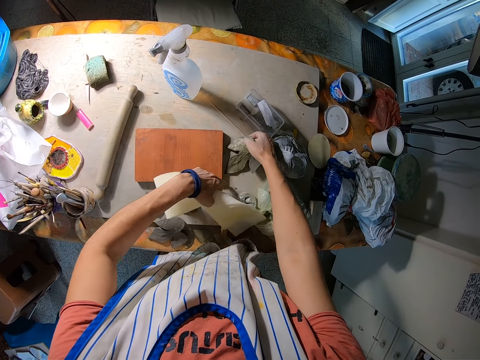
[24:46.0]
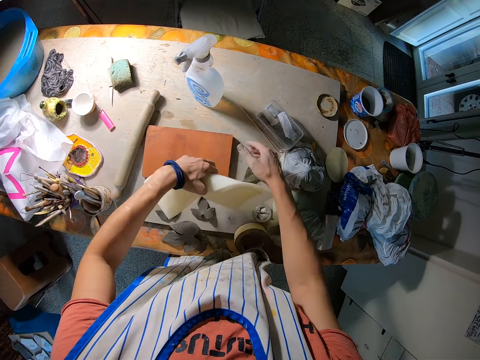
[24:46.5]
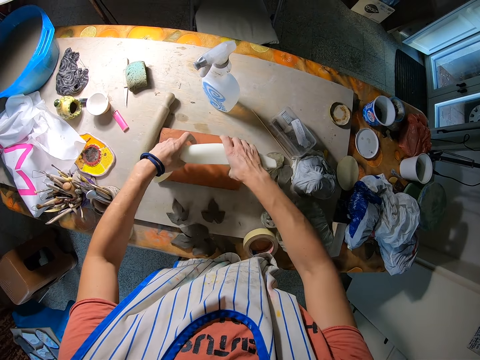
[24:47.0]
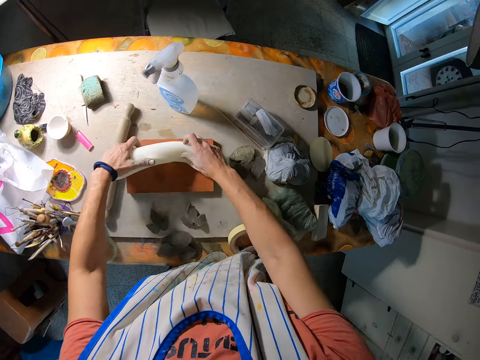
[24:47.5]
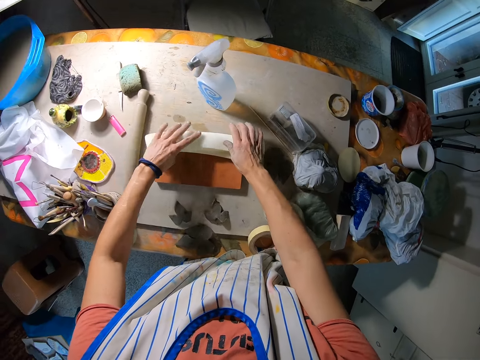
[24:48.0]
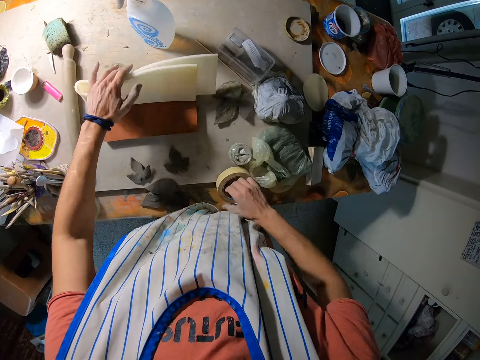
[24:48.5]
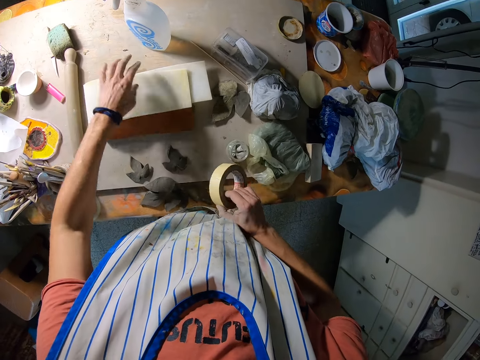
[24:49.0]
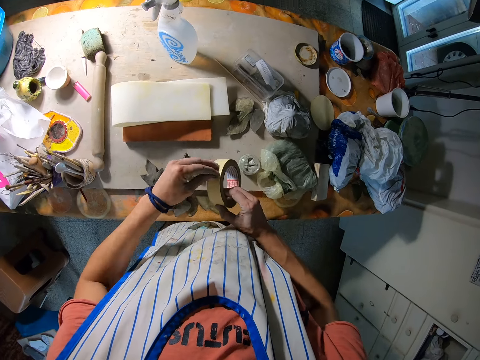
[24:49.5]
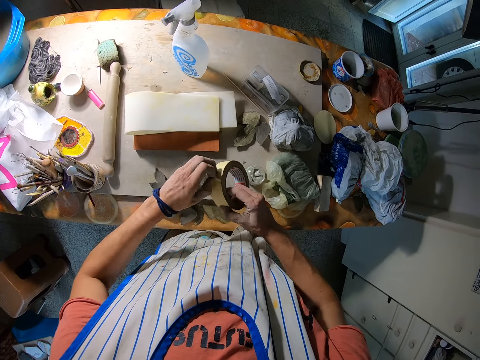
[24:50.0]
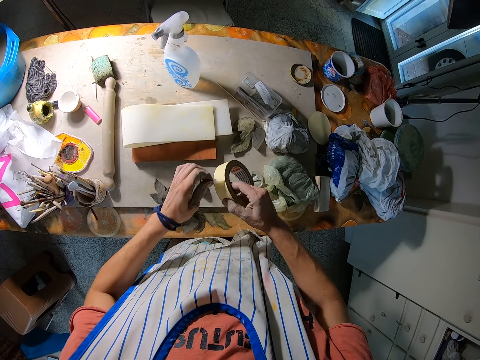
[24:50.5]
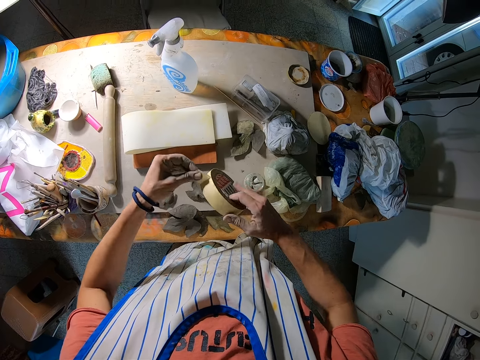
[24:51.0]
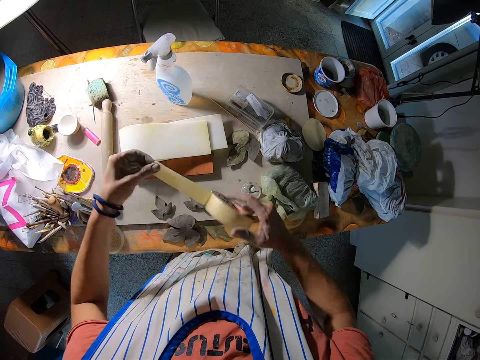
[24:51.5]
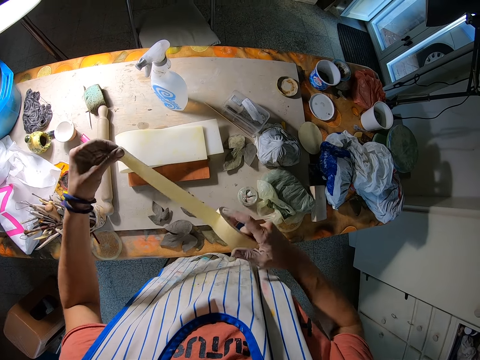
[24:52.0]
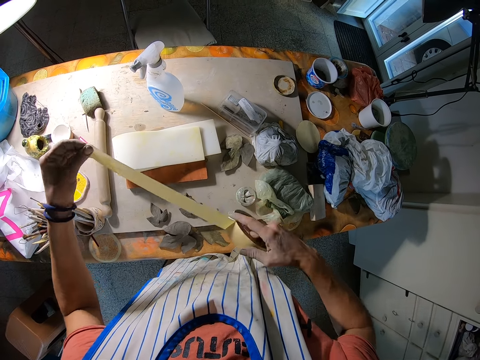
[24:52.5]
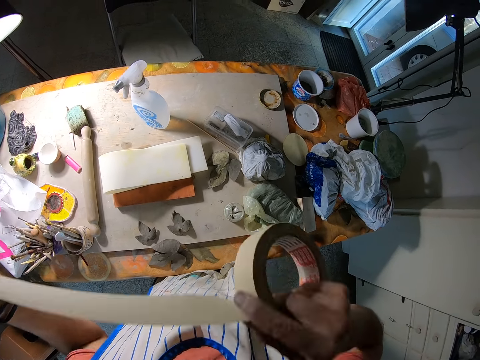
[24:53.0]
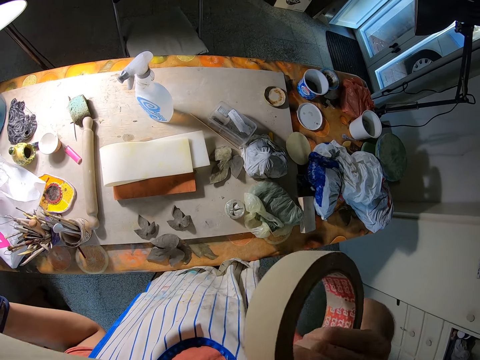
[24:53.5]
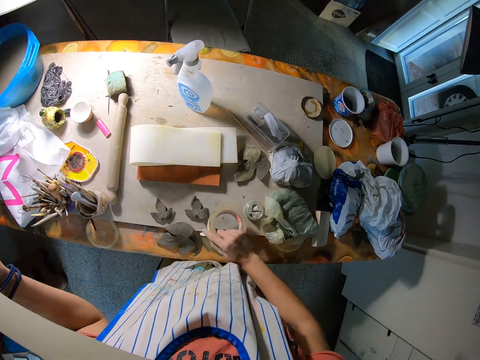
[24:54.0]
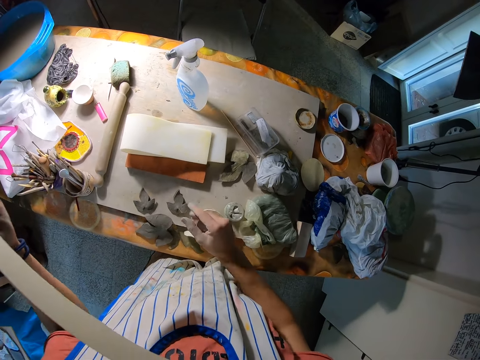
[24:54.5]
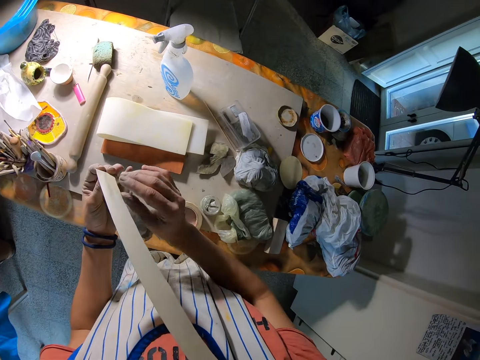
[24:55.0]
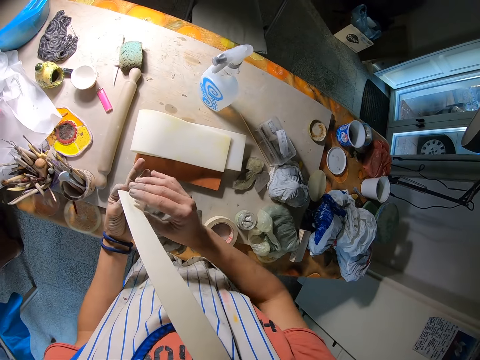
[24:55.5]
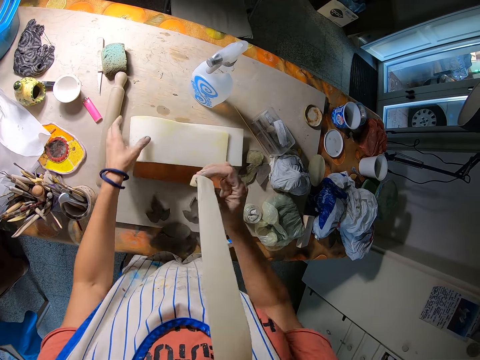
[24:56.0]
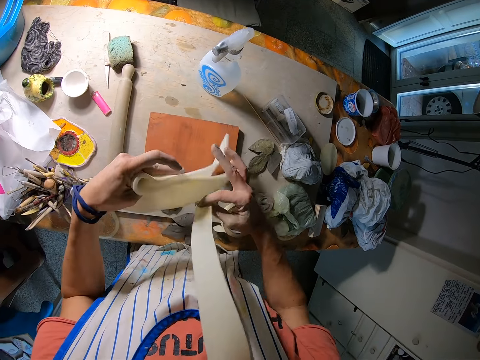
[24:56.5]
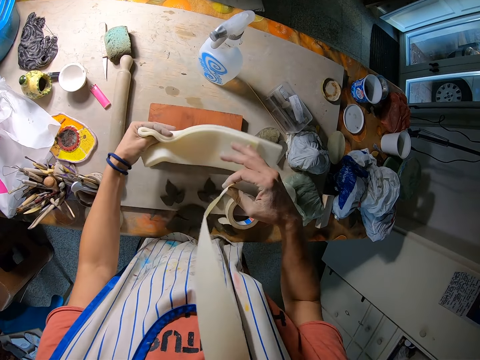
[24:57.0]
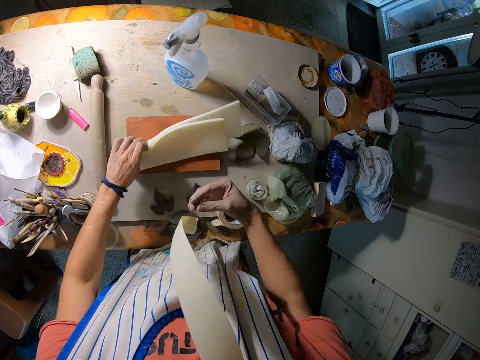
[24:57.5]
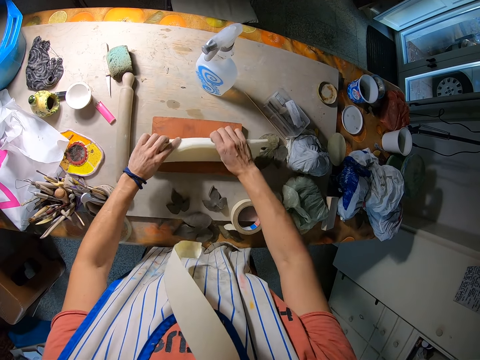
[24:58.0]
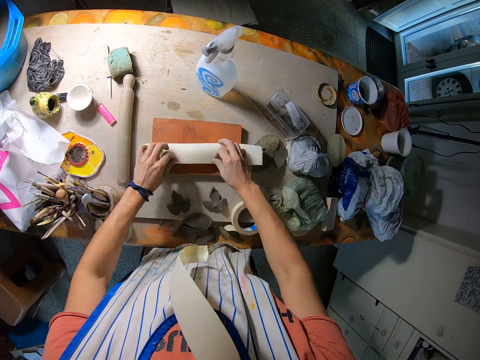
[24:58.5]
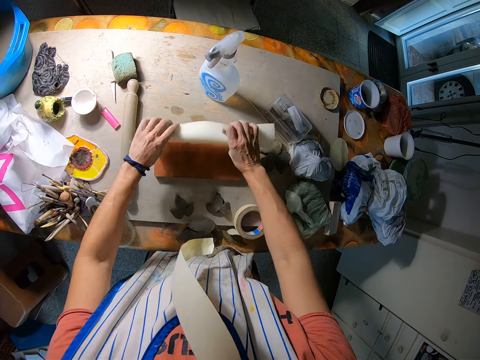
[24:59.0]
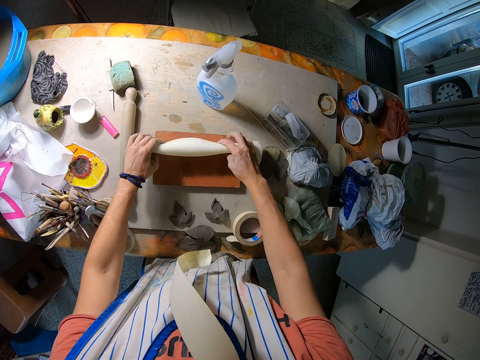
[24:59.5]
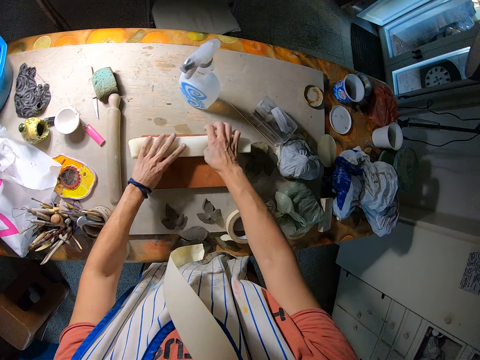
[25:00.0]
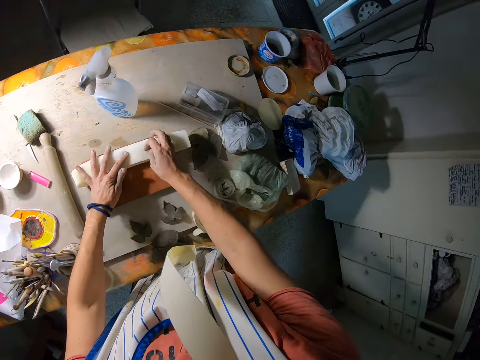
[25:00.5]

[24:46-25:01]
The camera wearer slides a board with a hand. She drops the tissue paper on the clay stone with both hands. She picks up the masking tape from the table with her right hand. She peels the seal tape and cuts the seal tape with her teeth. She drops the masking tape on the table with her right hand. She picks up a paper and aligns the paper on the board with her hands. She folds the tissue paper on the clay stone with both hands.

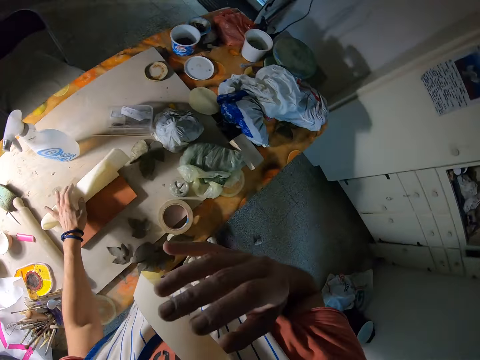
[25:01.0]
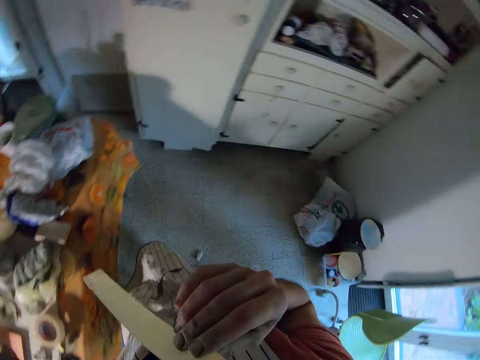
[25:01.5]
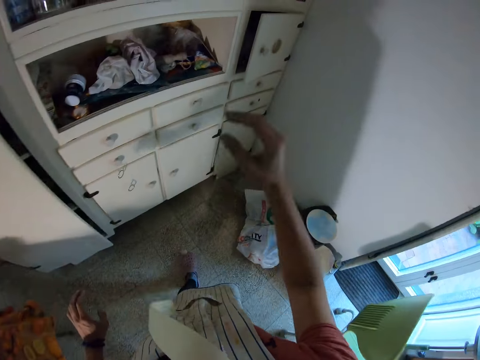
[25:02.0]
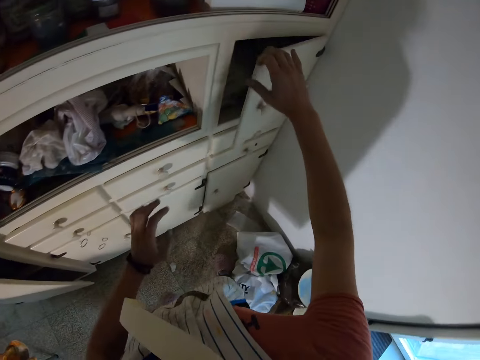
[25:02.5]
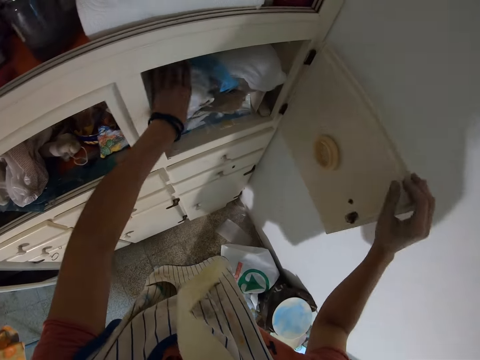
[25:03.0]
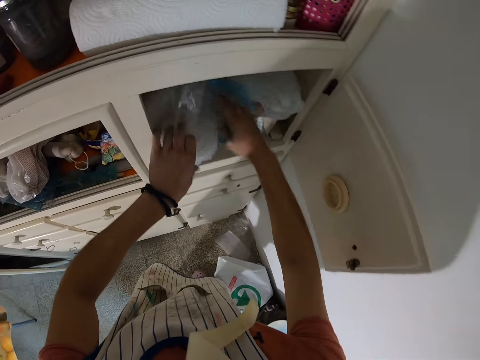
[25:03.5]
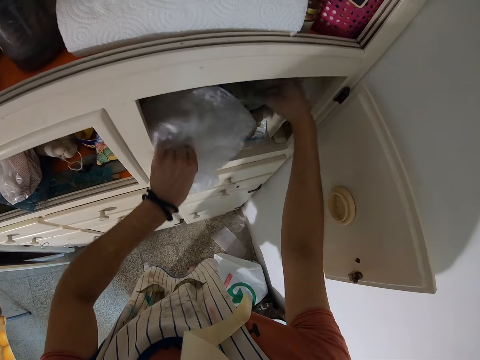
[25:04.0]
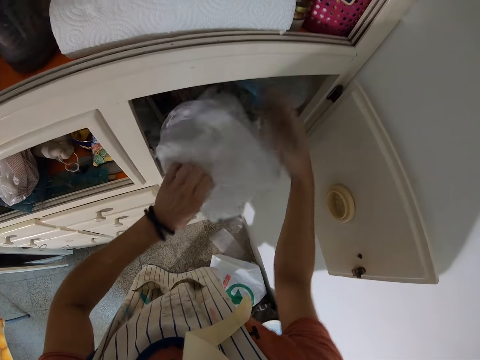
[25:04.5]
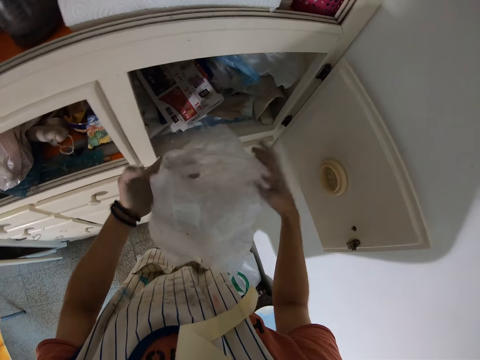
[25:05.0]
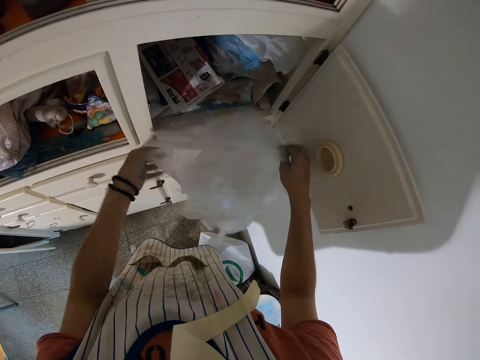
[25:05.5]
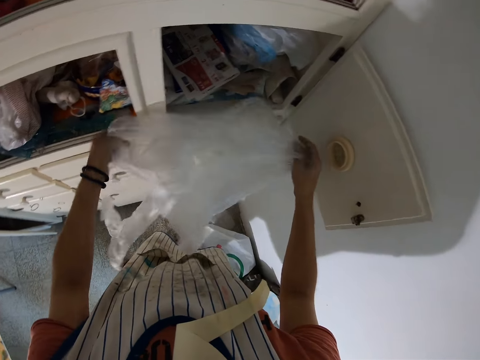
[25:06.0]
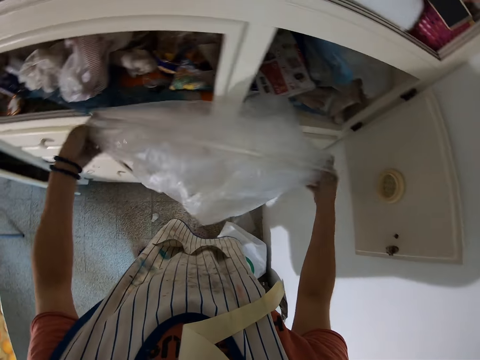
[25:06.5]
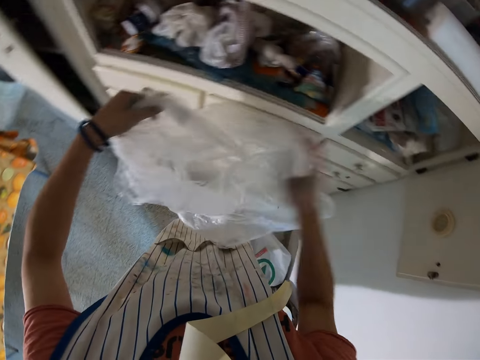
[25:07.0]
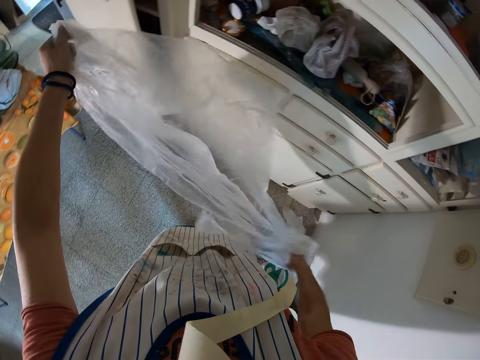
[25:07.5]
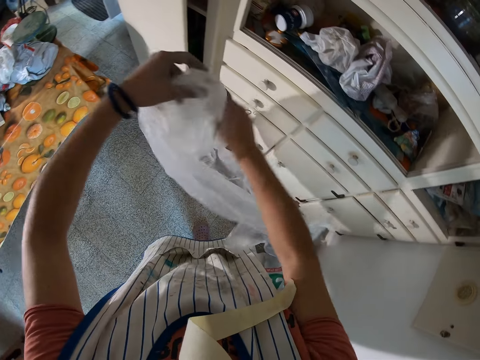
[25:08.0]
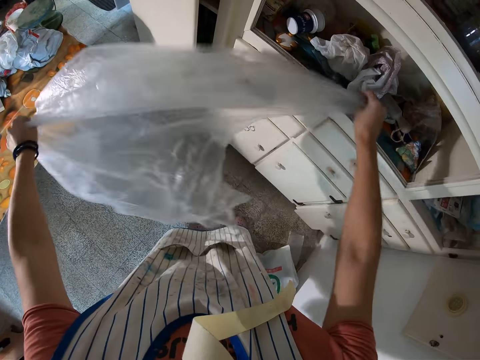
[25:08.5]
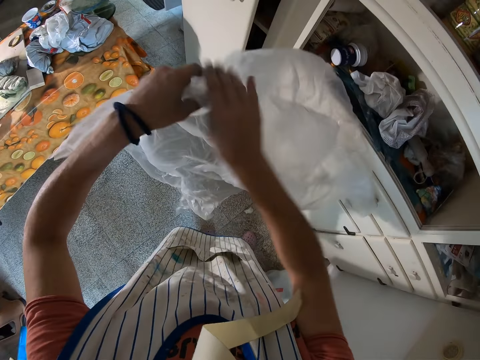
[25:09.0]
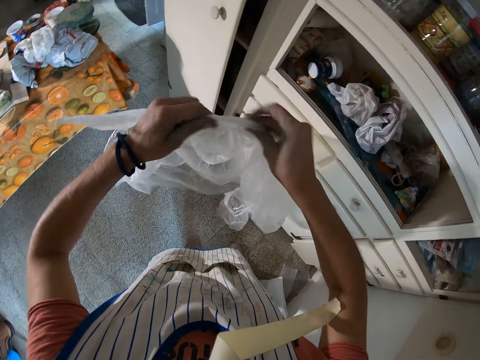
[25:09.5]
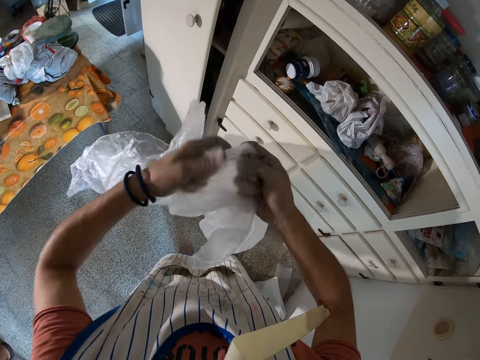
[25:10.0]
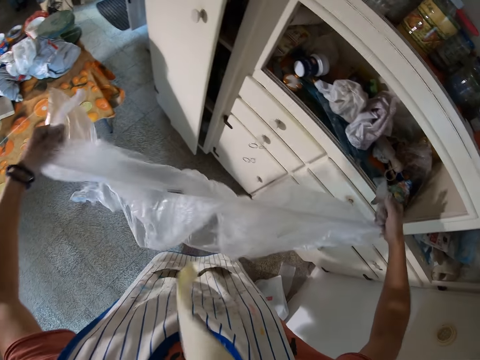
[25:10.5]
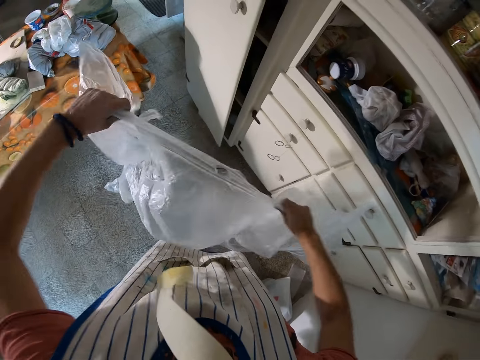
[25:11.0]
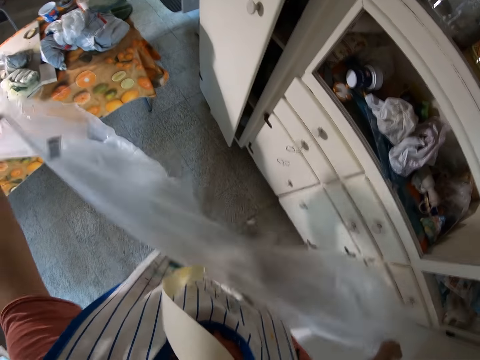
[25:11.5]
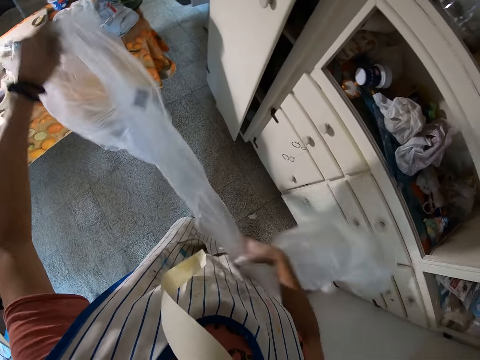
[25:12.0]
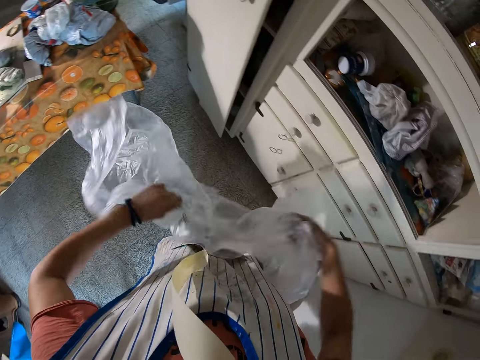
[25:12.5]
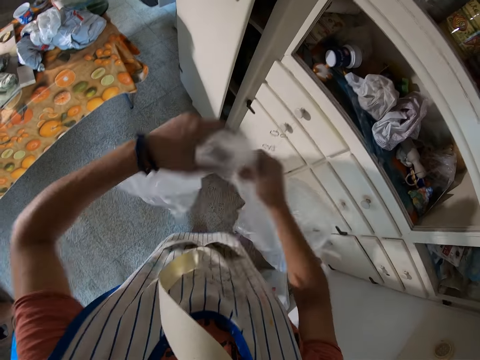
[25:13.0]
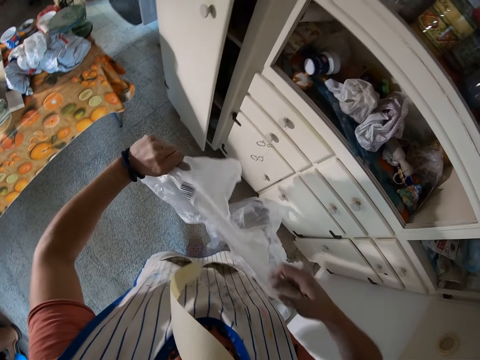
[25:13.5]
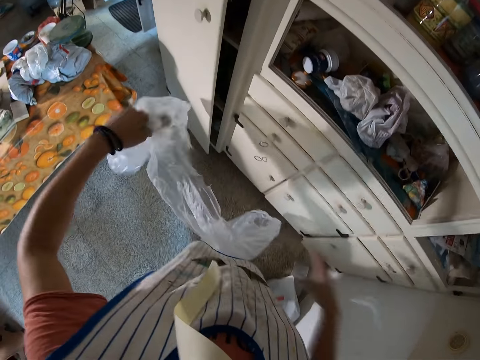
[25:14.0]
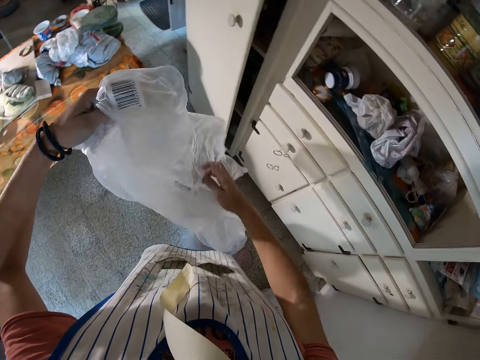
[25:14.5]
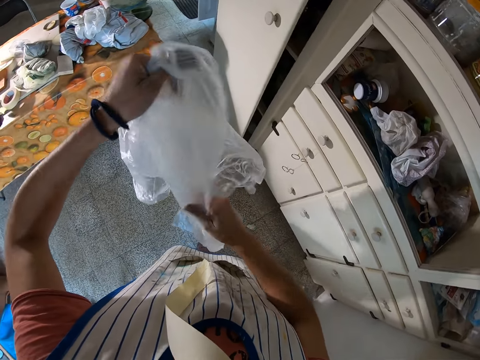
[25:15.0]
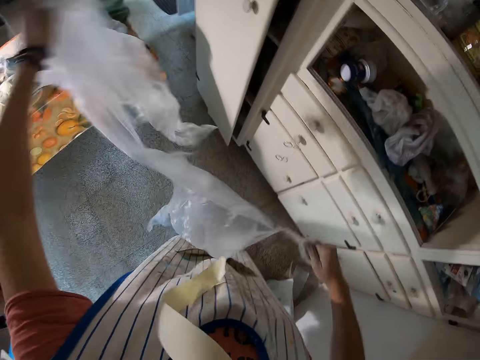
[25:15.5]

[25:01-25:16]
The camera wearer walks towards the cardboard. She opens the cardboard door with her right hand. She brings out a plastic bag or nylon paper from the cardboard. She stretches the nylon paper with both hands. She opens the plastic bag with both hands. She tears the nylon with both hands.
